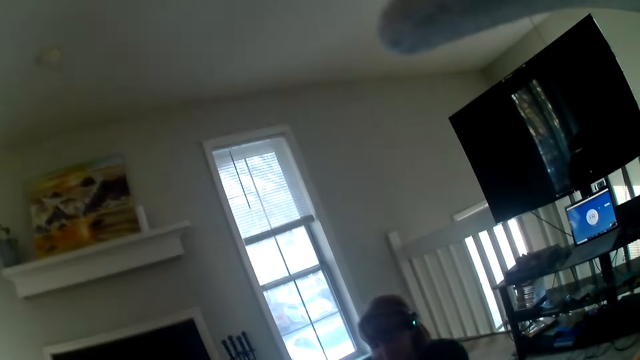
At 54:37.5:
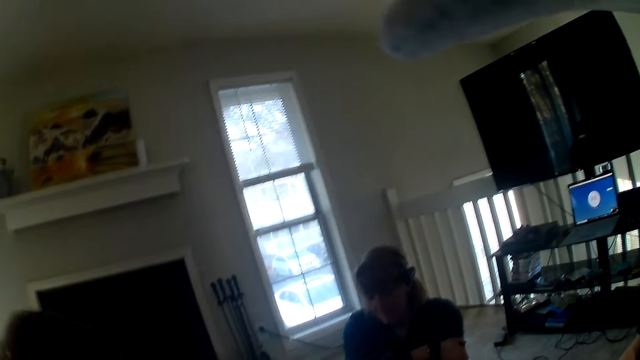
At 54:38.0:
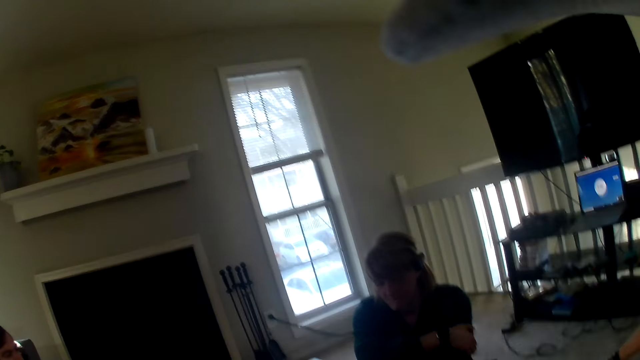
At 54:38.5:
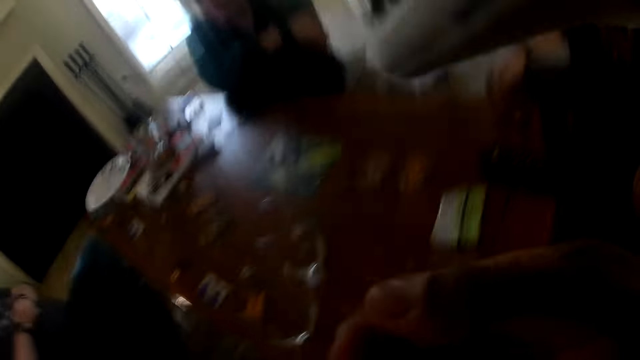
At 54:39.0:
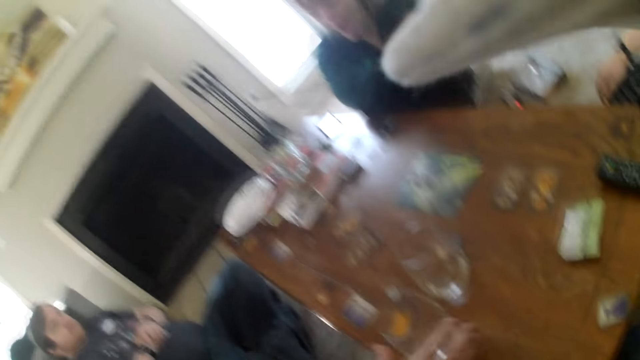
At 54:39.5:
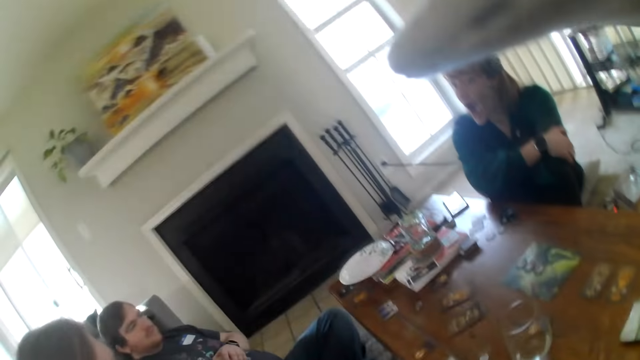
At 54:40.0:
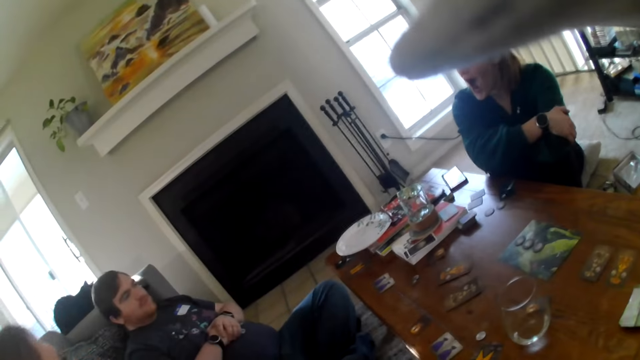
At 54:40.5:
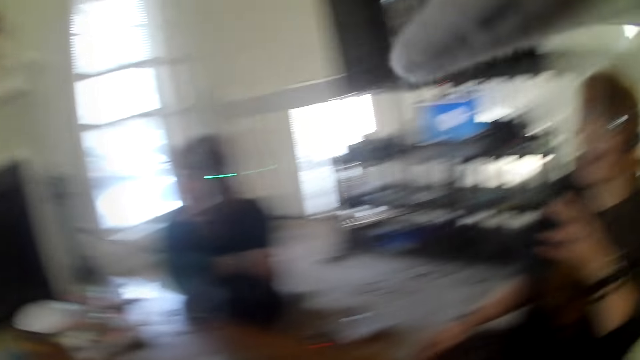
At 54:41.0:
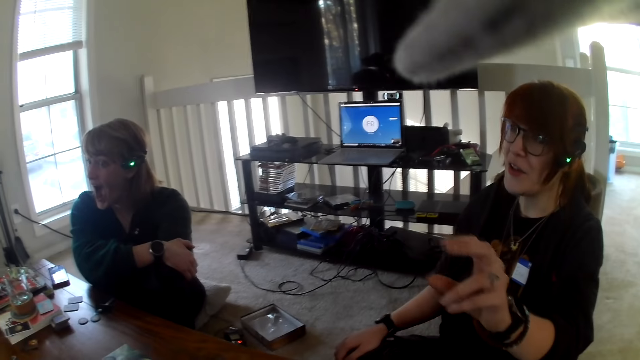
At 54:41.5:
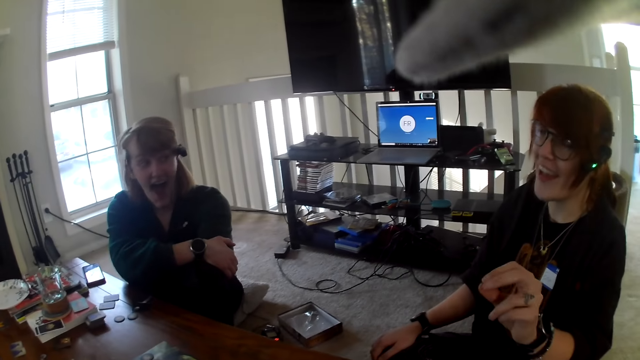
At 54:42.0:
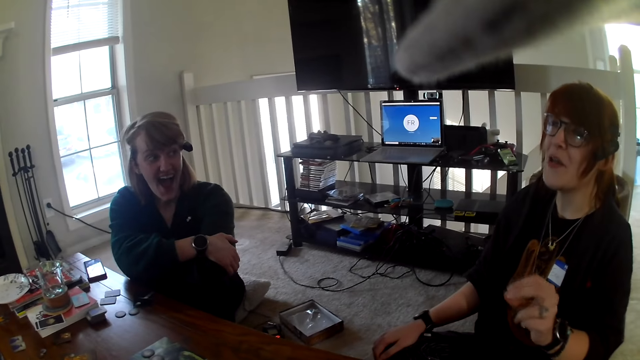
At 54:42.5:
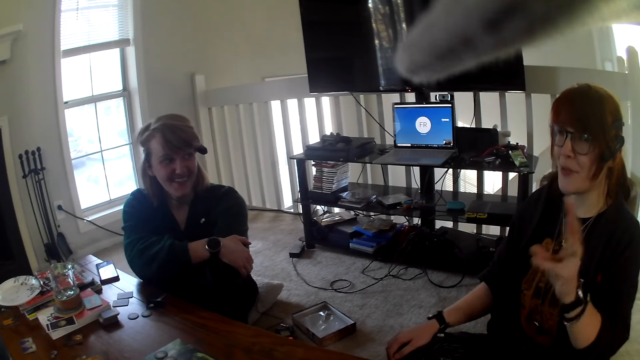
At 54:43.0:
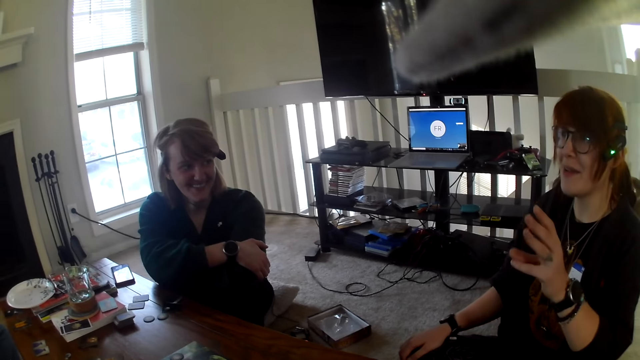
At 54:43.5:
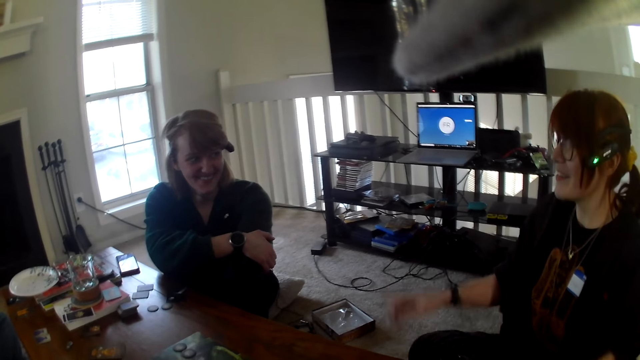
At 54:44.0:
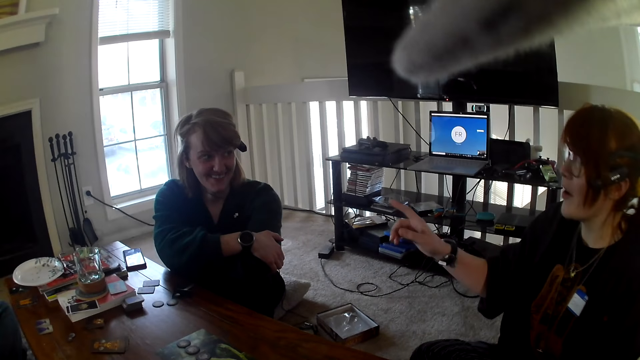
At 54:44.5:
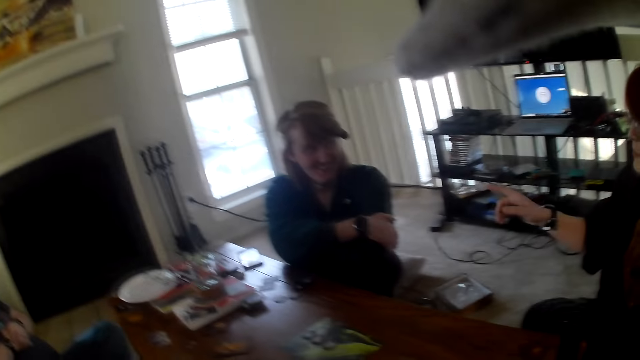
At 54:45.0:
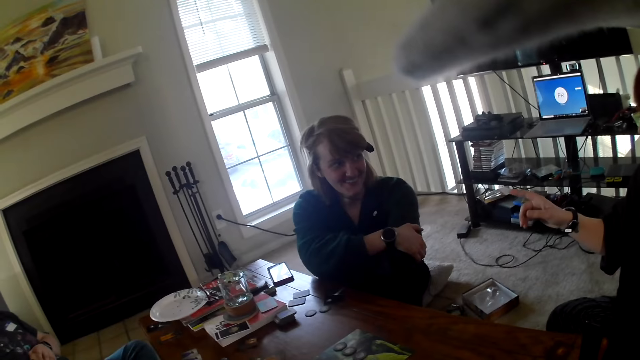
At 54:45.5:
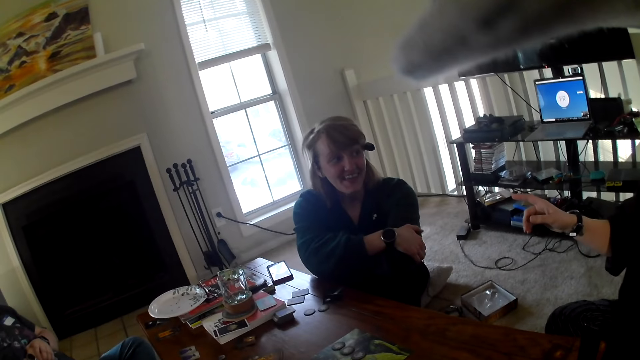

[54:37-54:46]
The camera wearer looks at the woman. A person moves her hands. The camera wearer looks around the table. Another woman gestures at the camera wearer and points at the first woman.

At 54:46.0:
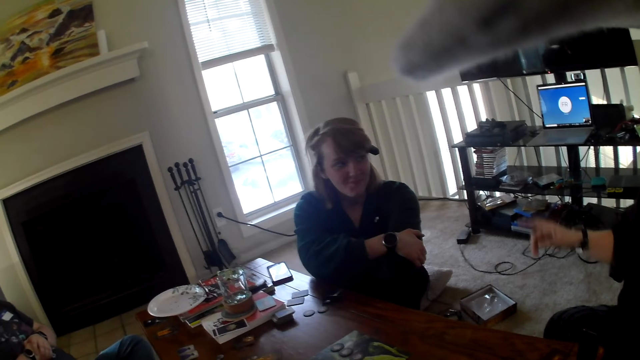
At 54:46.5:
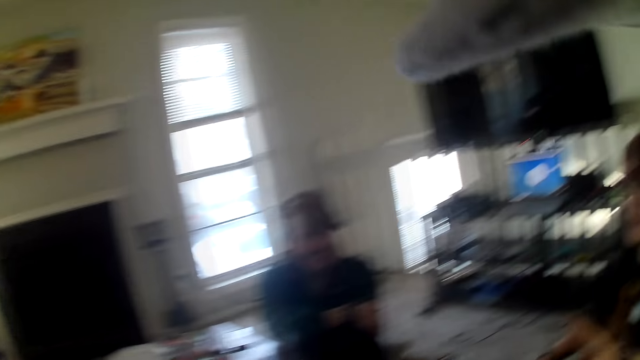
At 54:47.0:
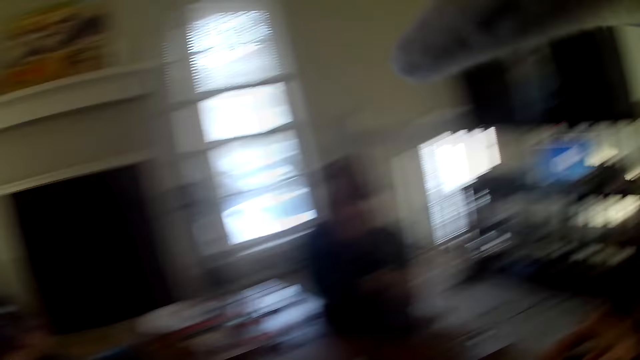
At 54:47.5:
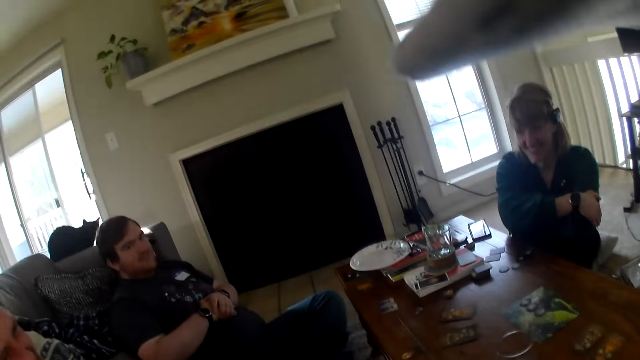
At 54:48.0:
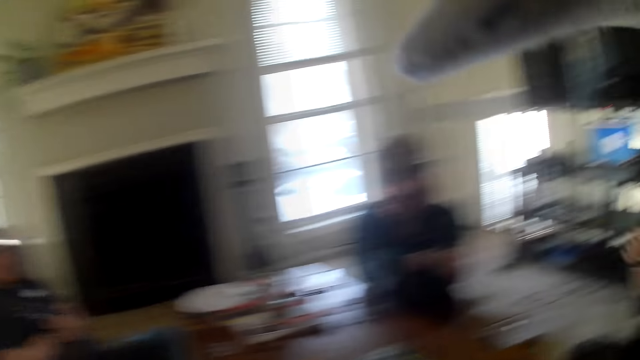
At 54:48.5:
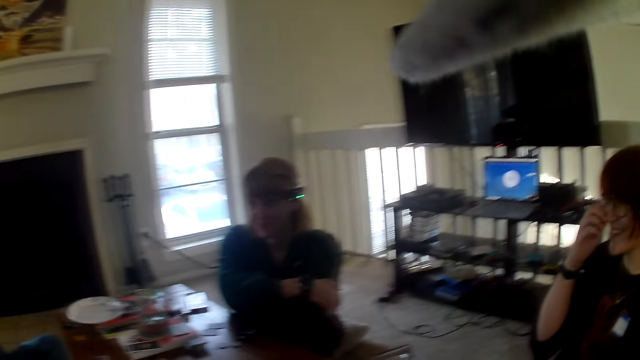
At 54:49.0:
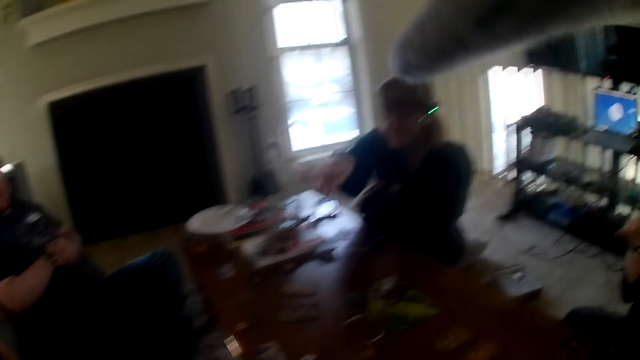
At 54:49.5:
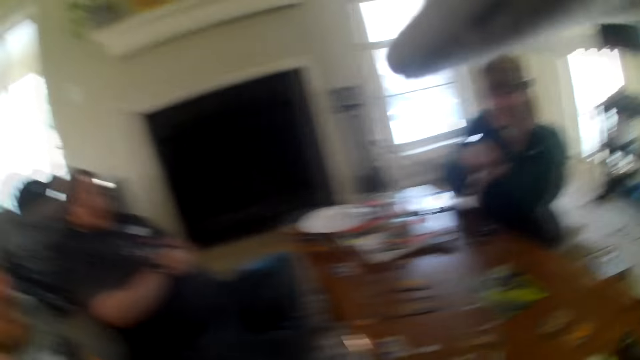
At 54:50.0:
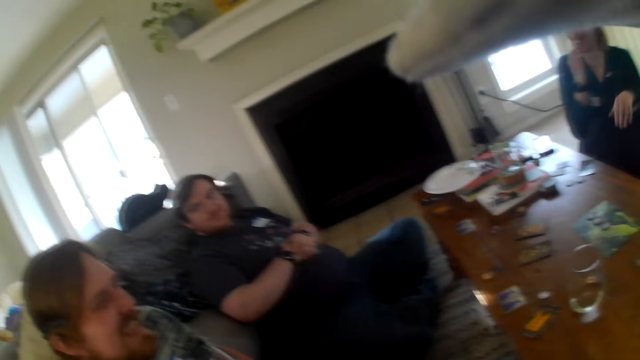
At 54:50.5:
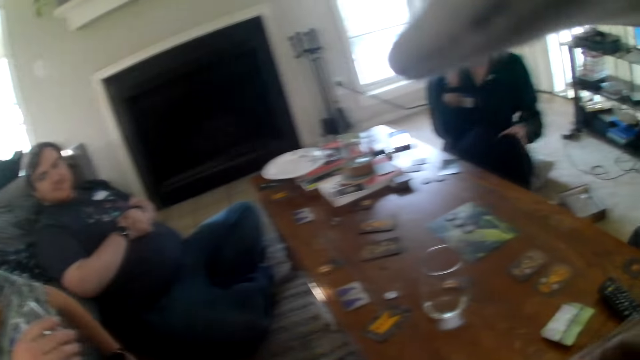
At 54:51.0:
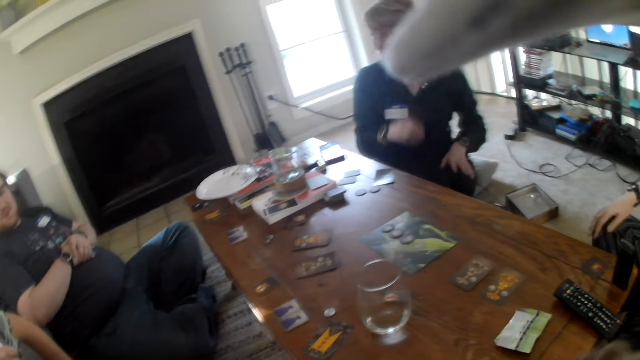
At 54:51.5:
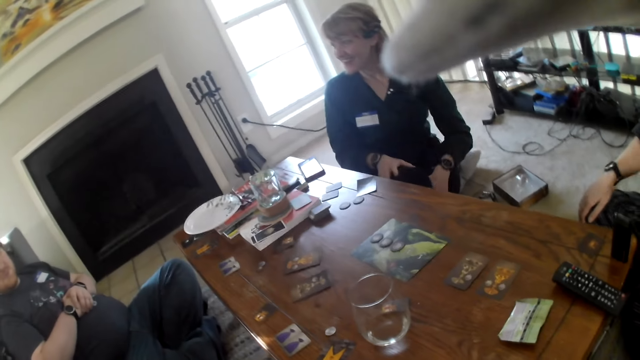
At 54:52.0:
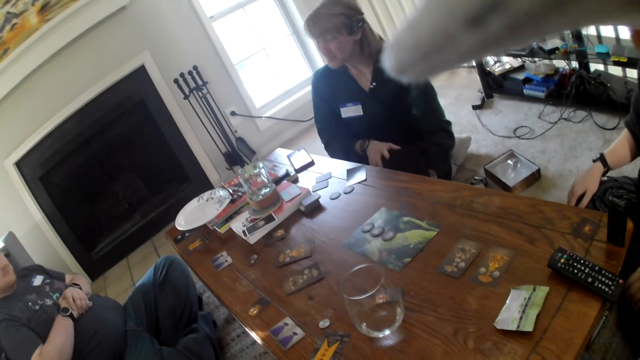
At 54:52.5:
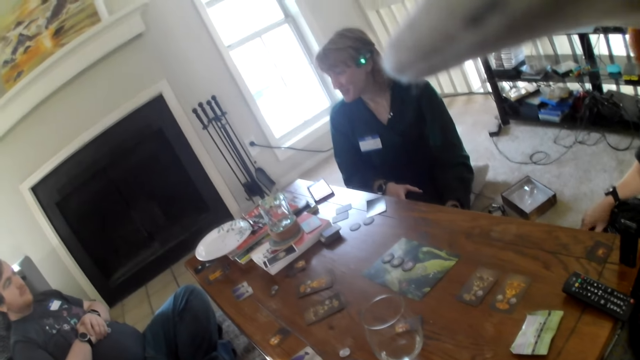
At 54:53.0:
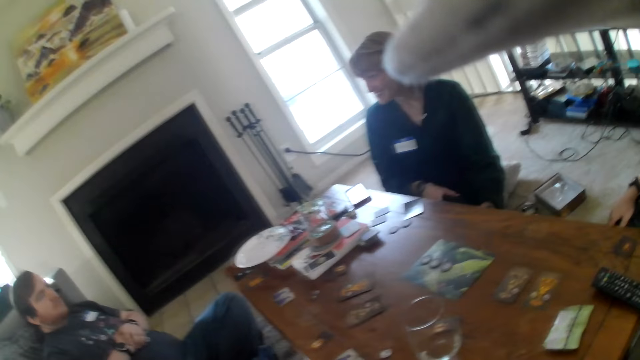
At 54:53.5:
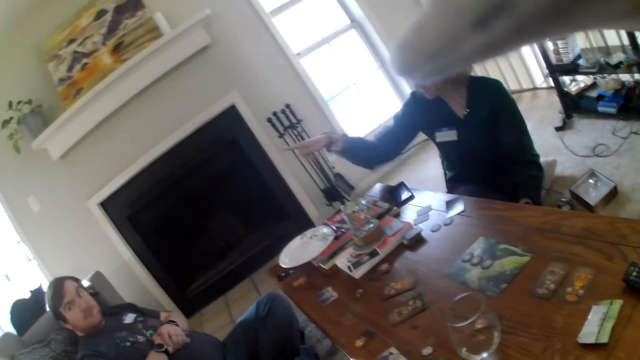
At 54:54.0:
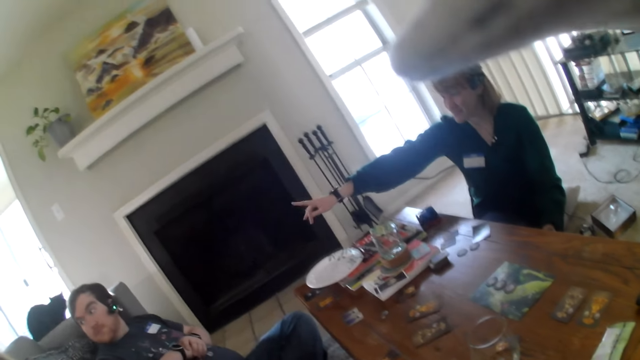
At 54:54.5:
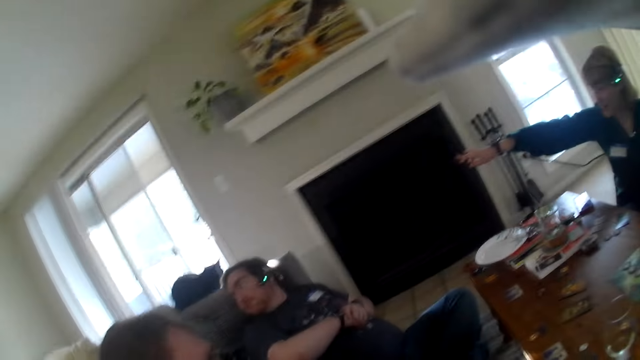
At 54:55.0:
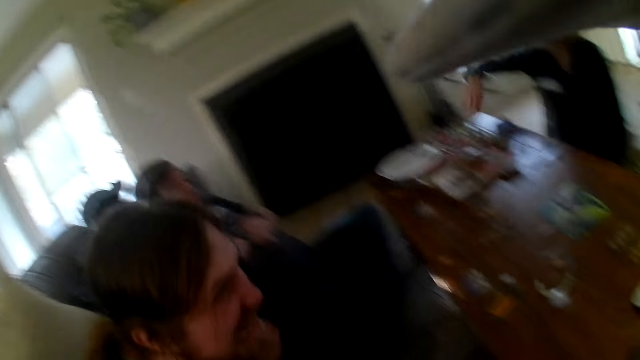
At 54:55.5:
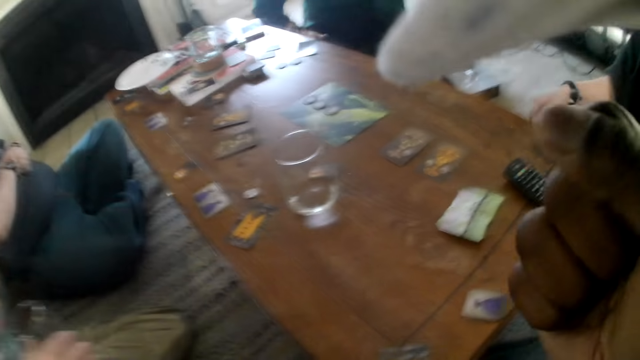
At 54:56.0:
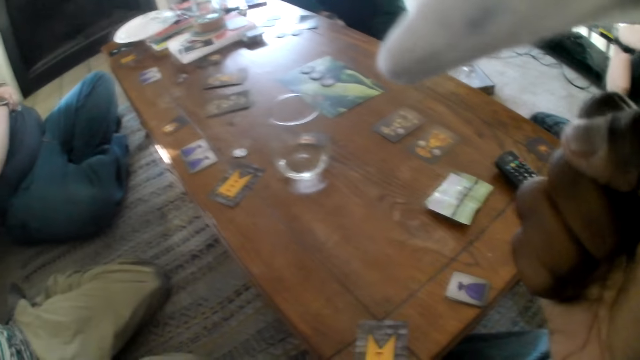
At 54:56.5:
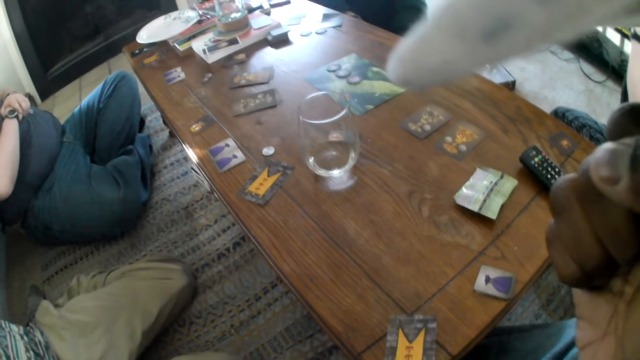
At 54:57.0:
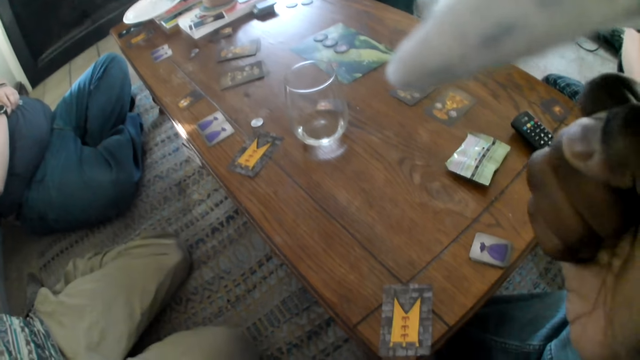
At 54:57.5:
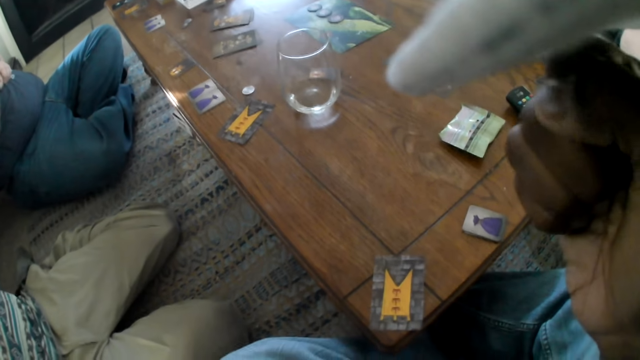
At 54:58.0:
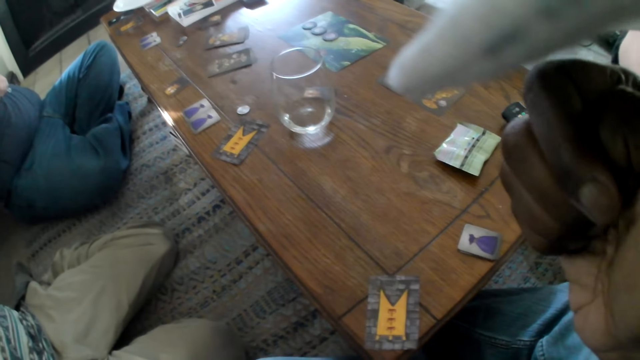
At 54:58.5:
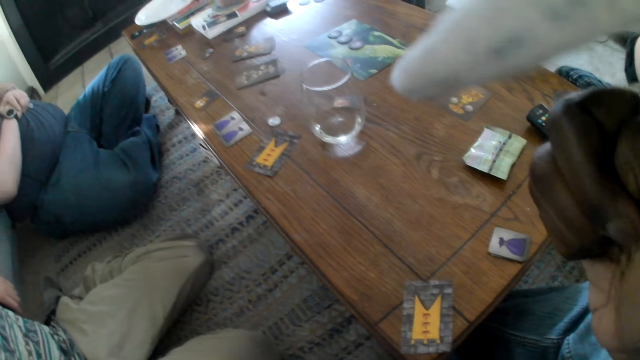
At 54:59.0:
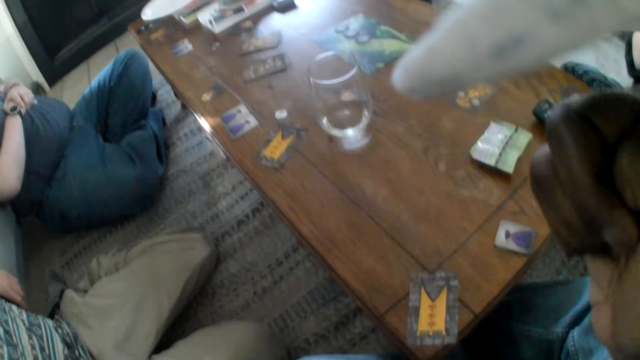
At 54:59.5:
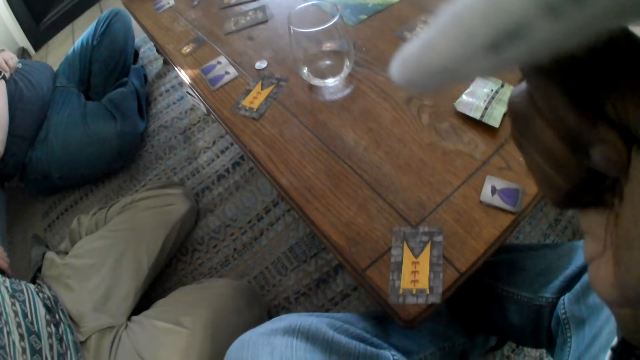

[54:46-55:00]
A woman nods her head. A person touches her face. The camera wearer looks at a man. The woman points at another man. The woman rubs her hands on her lap. She places her hand on the lap. She looks at the first man and points at the first man. The camera wearer makes a fist. They look around the table.
